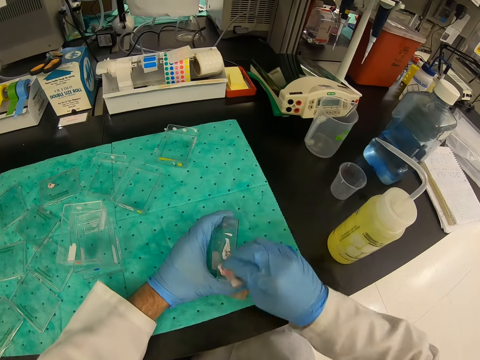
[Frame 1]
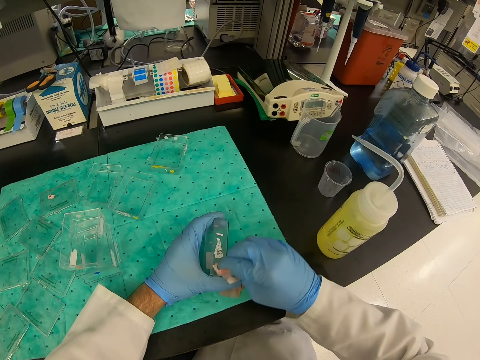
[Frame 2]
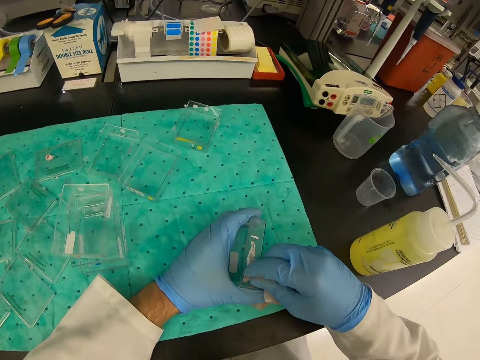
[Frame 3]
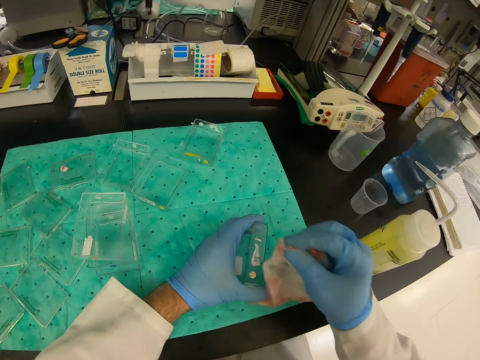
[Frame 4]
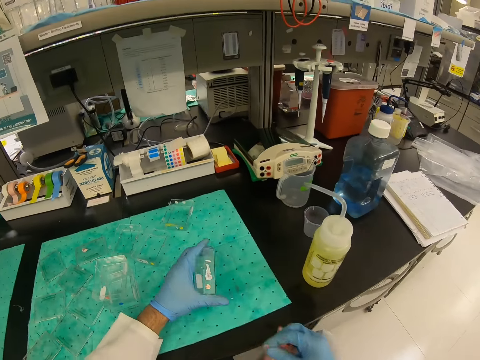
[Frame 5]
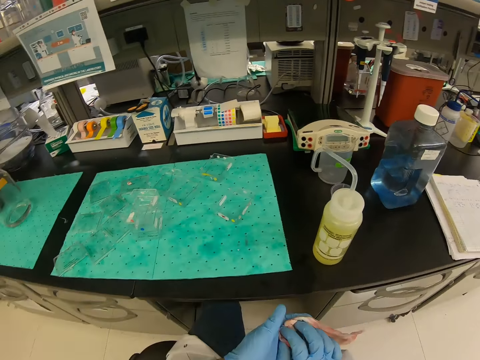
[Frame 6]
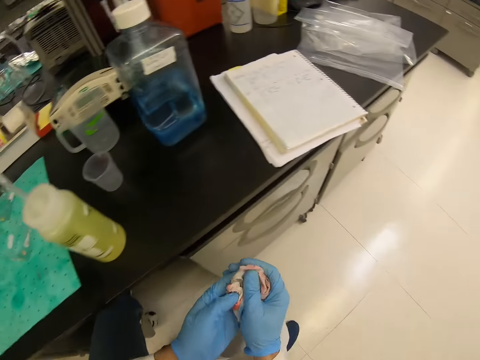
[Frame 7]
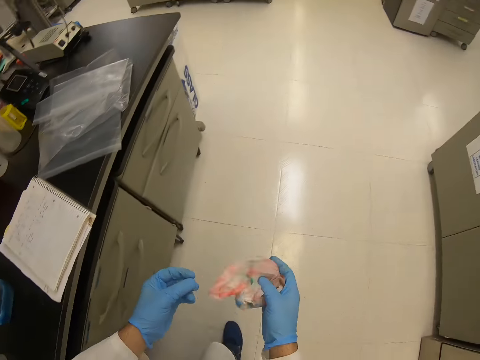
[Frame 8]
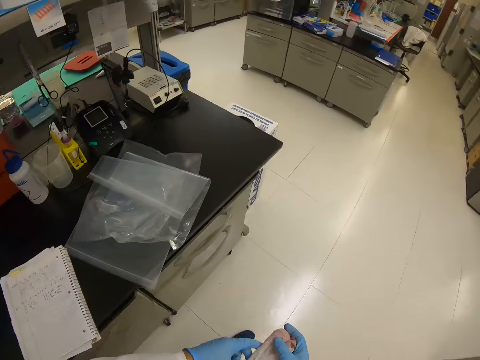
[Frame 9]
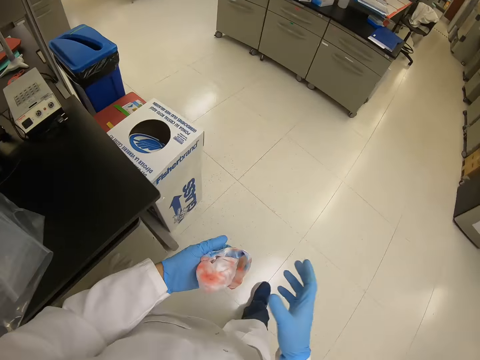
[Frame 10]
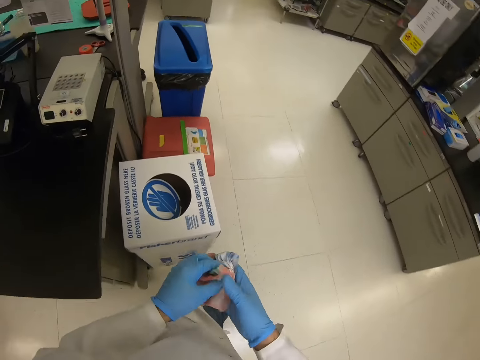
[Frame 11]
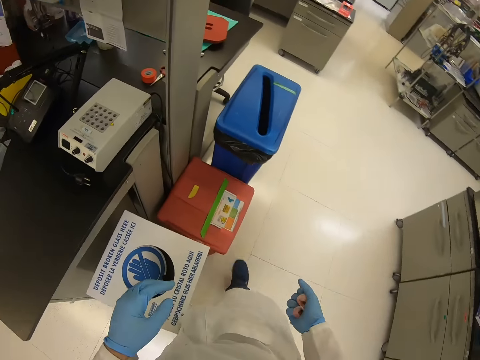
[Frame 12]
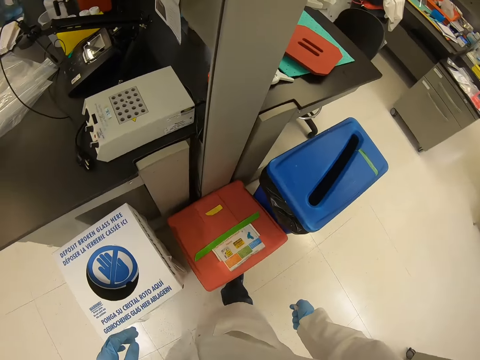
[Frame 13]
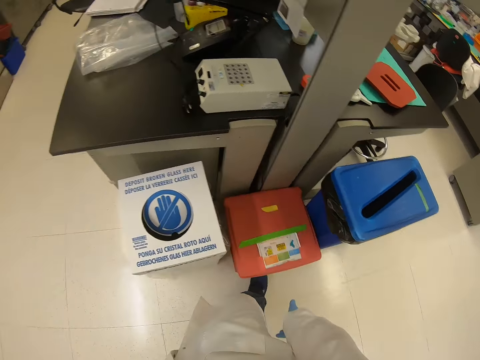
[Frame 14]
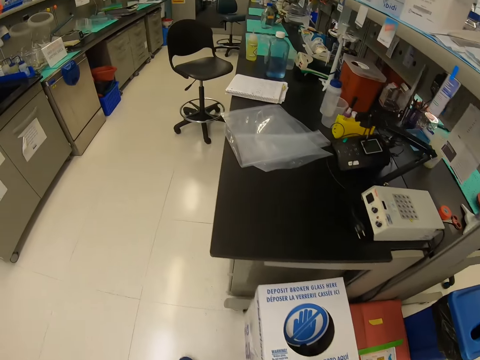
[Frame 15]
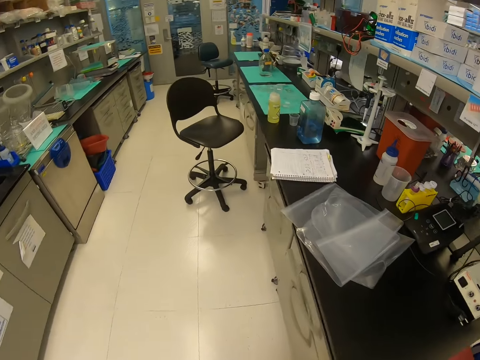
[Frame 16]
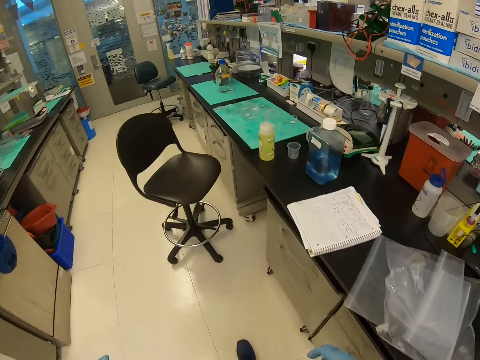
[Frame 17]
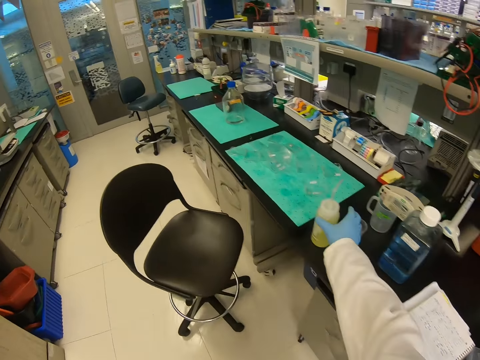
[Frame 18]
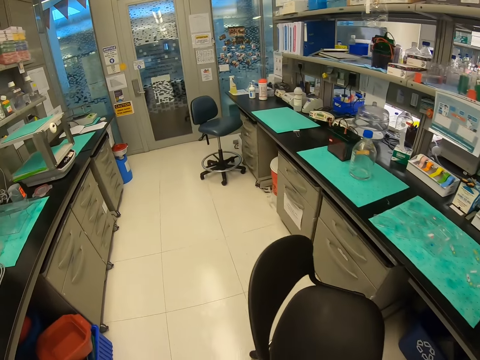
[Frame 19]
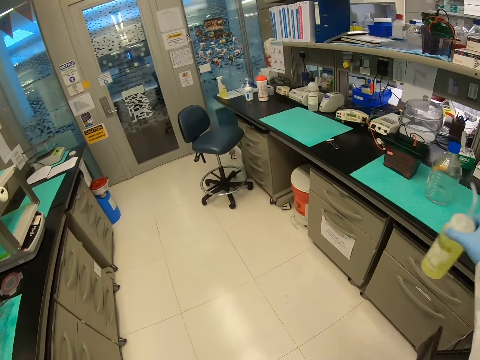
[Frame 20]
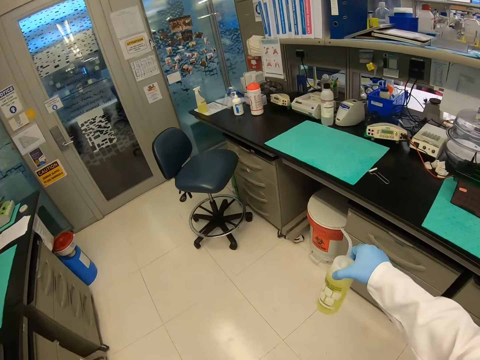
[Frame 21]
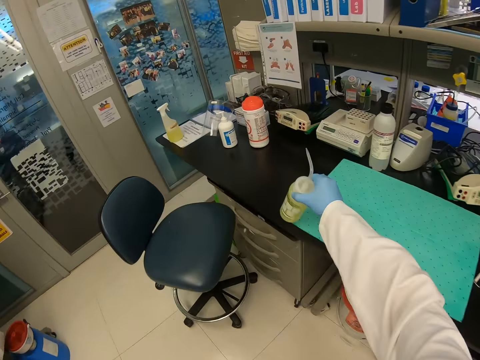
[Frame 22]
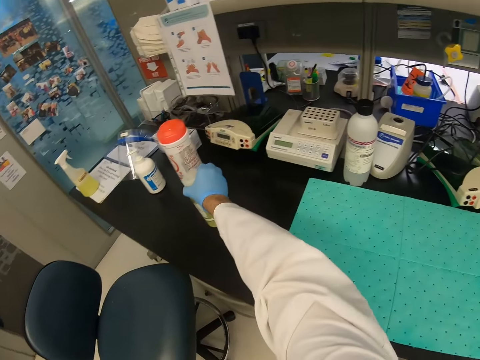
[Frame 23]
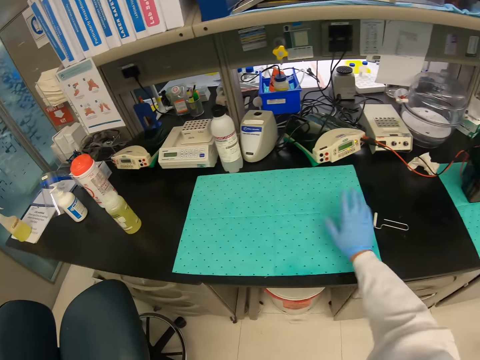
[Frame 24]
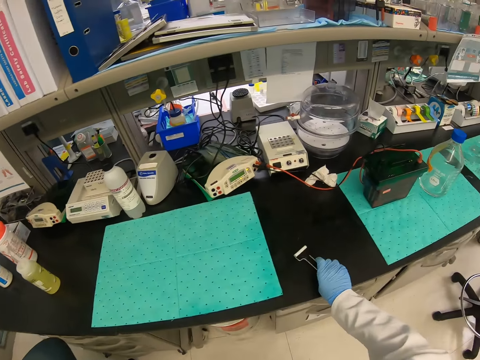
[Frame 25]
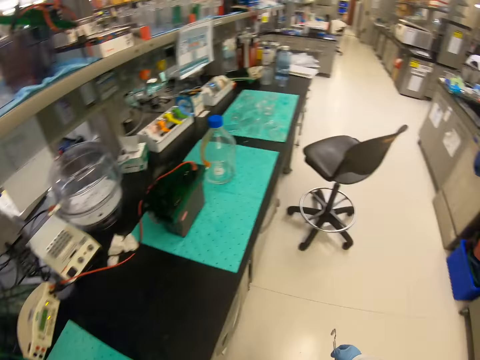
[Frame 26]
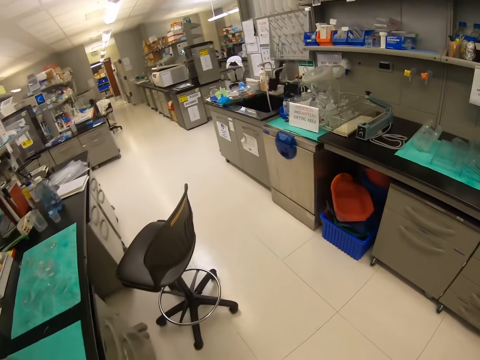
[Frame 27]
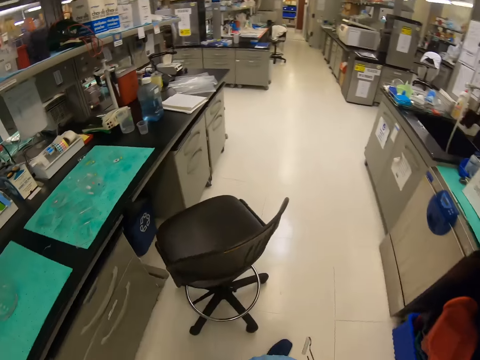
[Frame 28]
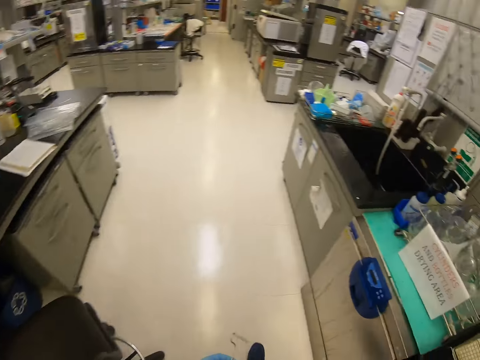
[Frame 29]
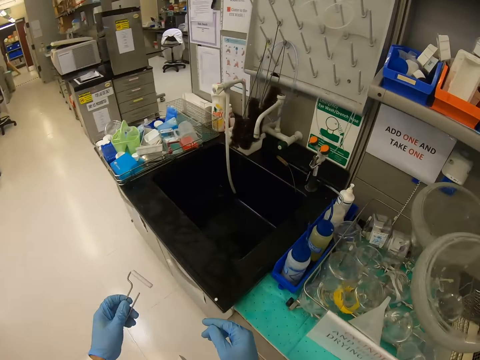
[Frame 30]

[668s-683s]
The camera wearer walks away from the cleaning table. They throw a piece of towel in the litter bin. They pick up a bottle of liquid from the counter. They put the bottle of liquid on the counter. They pick up something from the counter.

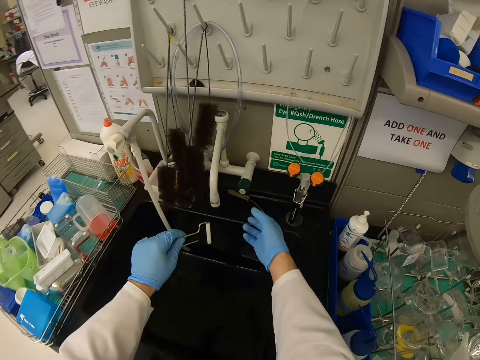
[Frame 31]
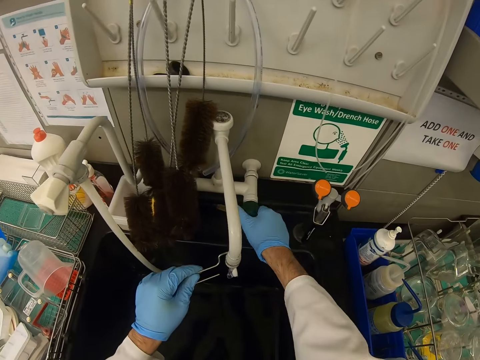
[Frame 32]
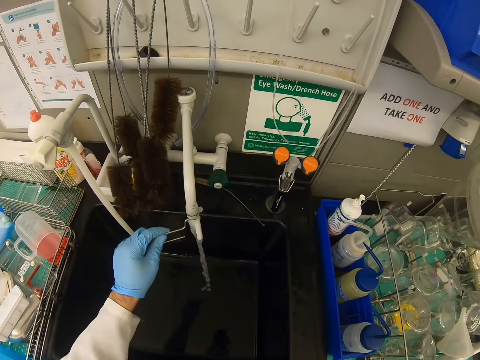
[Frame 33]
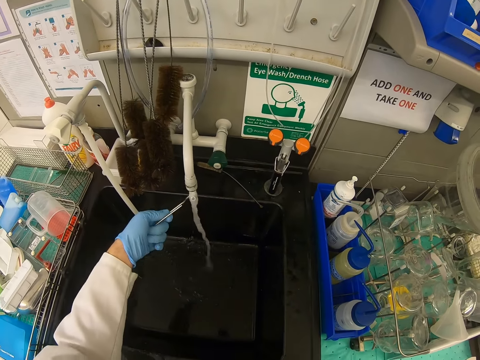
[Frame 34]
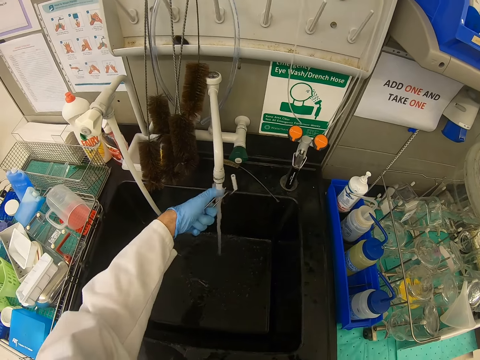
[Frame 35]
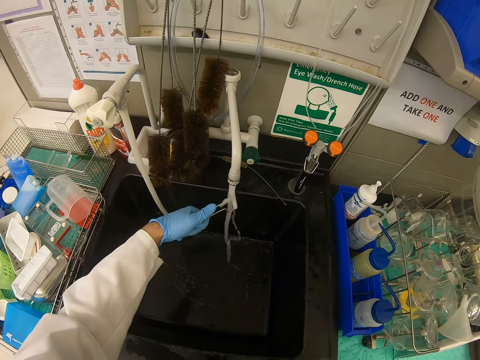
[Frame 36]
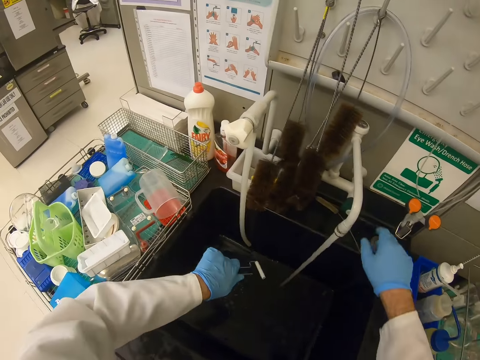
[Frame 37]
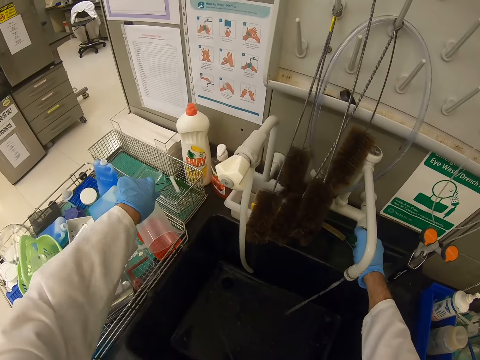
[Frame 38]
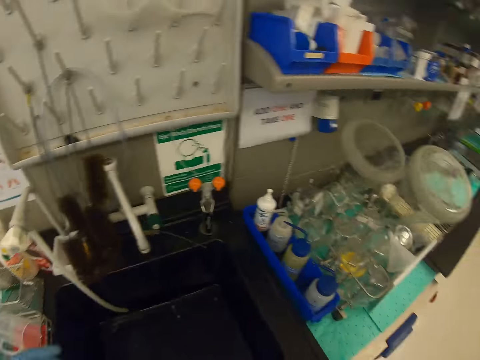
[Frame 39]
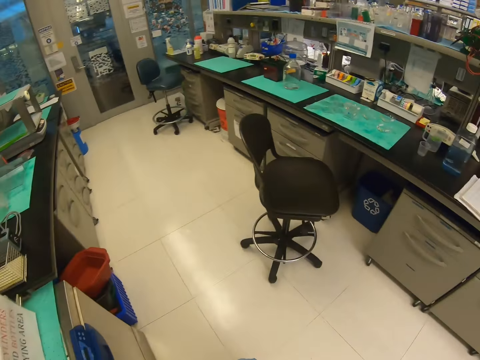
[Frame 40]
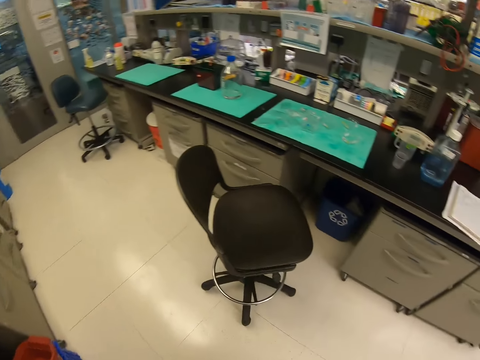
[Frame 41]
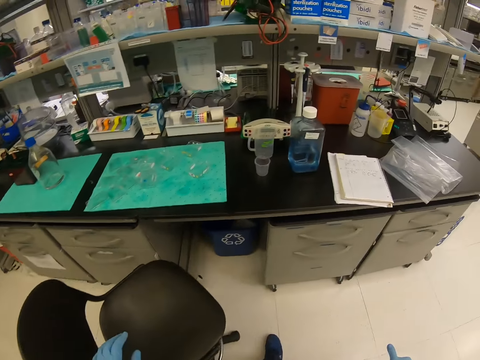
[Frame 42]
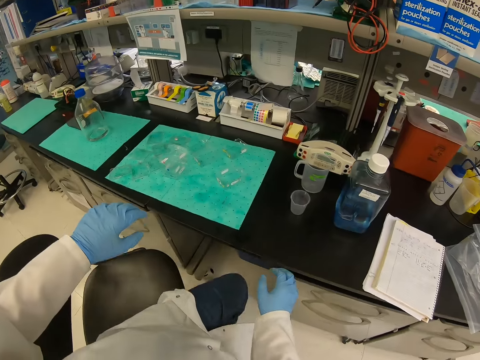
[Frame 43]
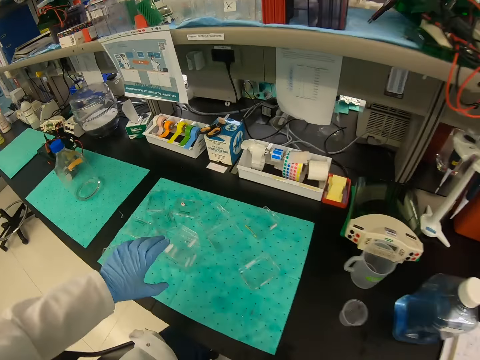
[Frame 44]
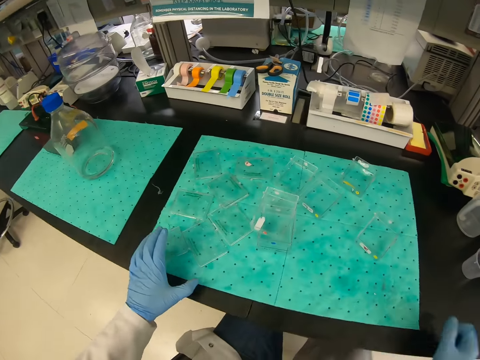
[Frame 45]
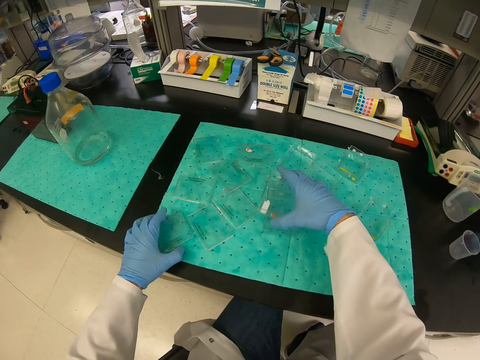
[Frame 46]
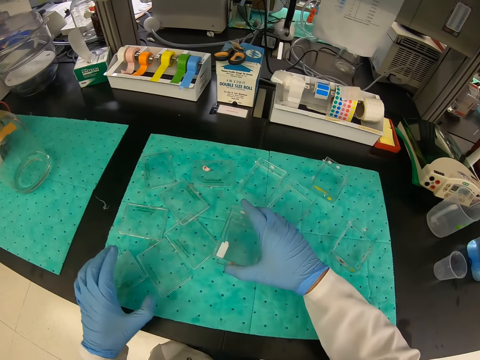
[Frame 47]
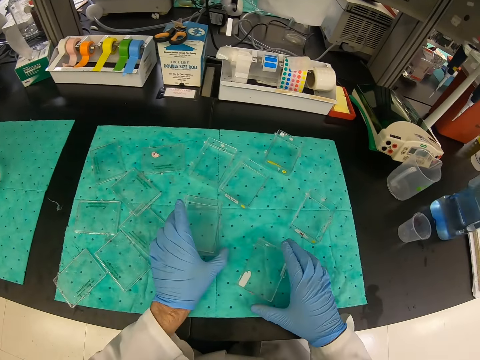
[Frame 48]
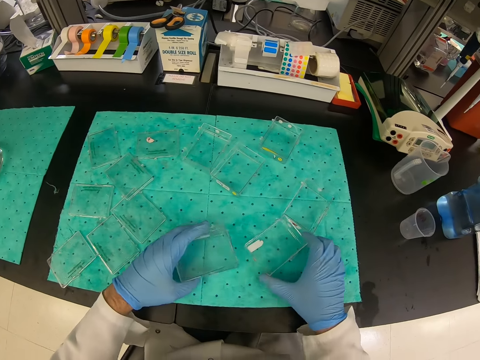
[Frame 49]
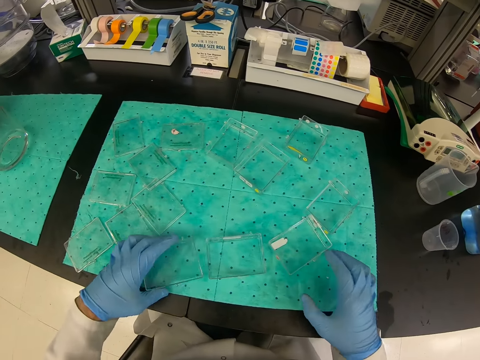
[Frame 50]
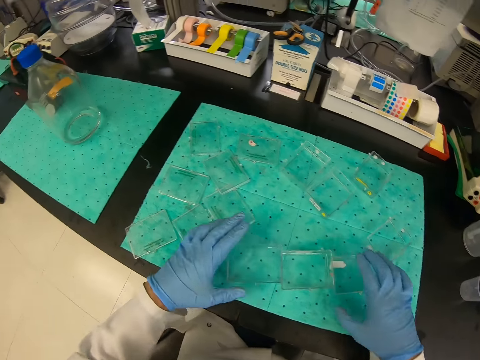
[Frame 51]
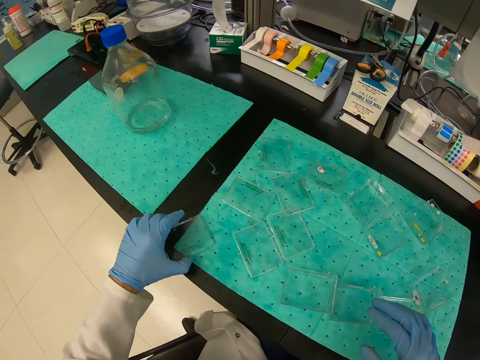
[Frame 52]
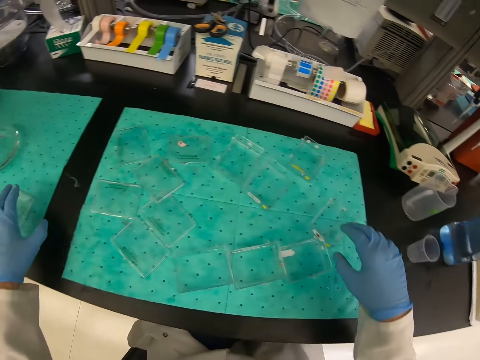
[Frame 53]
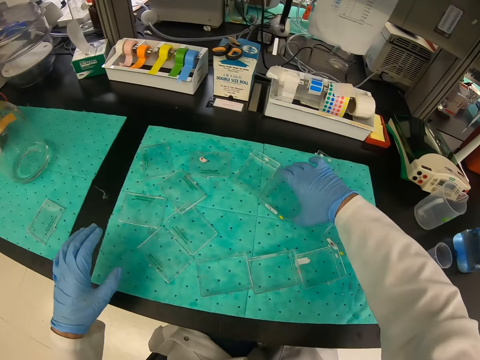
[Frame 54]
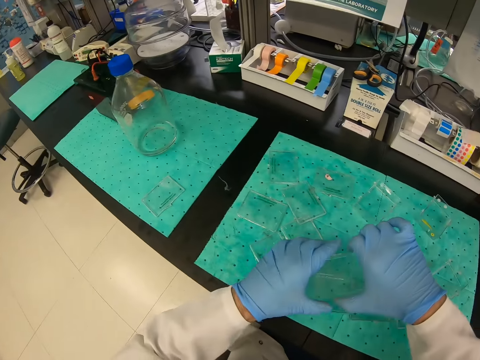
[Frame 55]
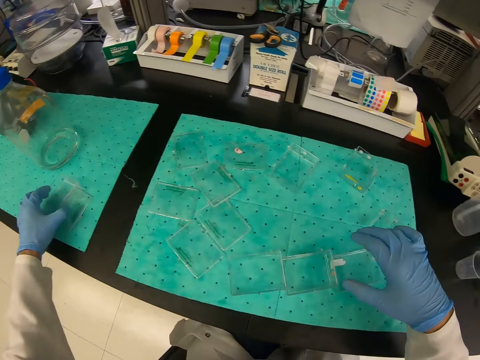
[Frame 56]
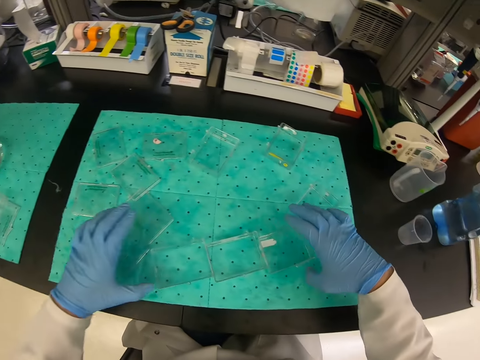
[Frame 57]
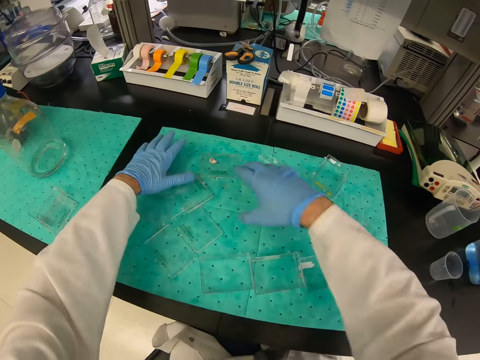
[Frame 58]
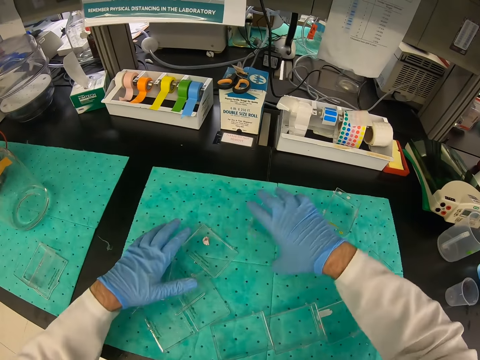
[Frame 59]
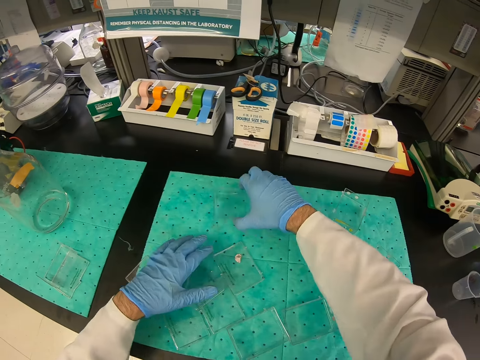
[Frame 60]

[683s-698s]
The camera wearer washes something in the sink. He closes the tap with his right hand. He puts something in the utensils stand. He takes an apparatus. He arranges the containers on the counter.
